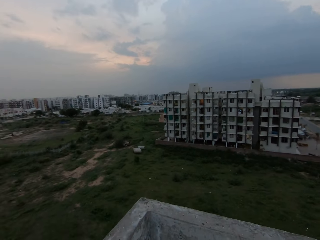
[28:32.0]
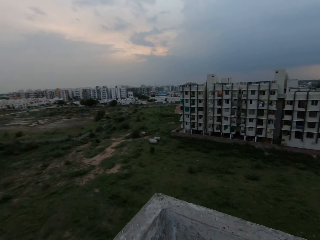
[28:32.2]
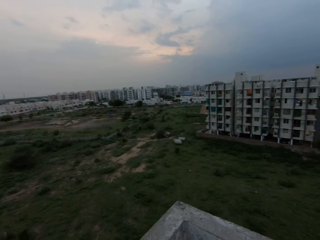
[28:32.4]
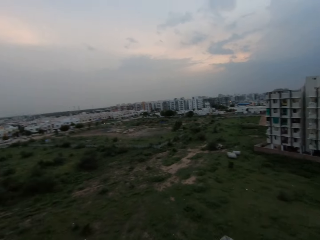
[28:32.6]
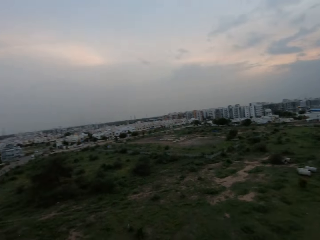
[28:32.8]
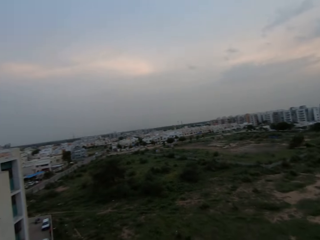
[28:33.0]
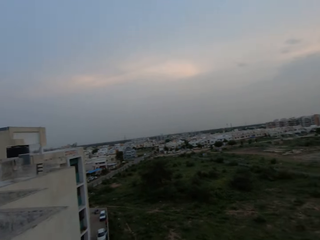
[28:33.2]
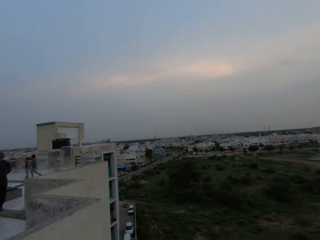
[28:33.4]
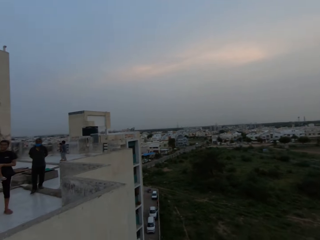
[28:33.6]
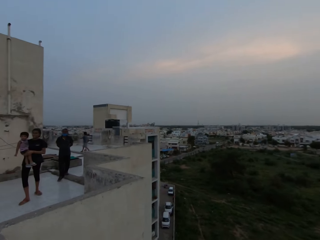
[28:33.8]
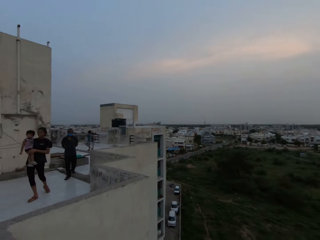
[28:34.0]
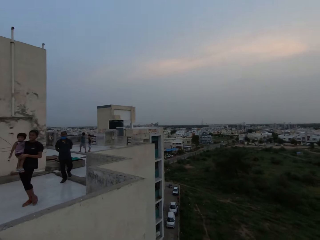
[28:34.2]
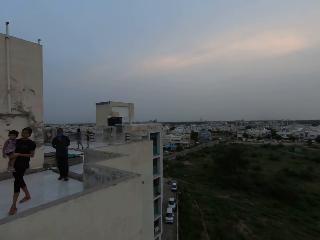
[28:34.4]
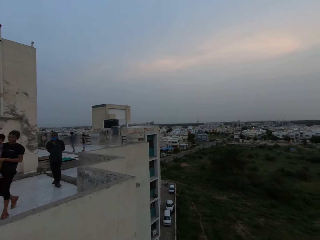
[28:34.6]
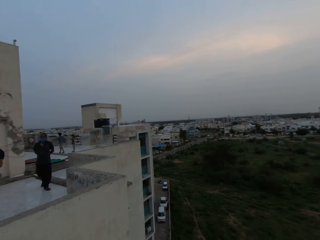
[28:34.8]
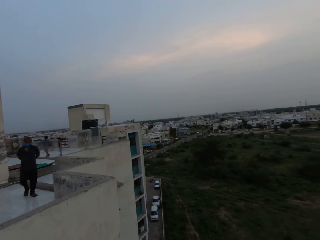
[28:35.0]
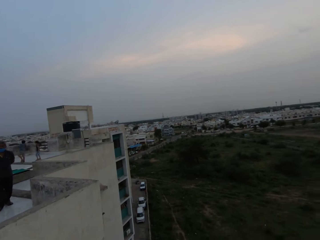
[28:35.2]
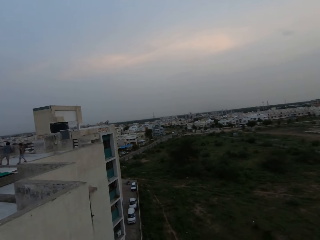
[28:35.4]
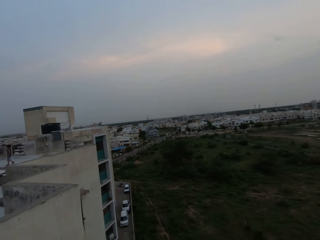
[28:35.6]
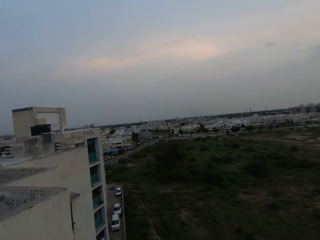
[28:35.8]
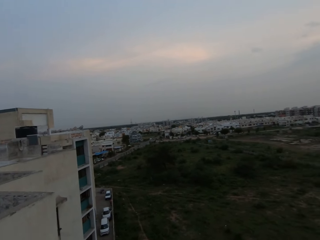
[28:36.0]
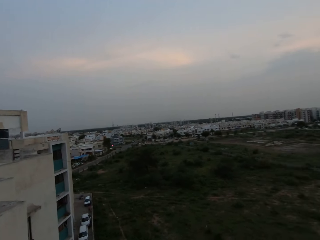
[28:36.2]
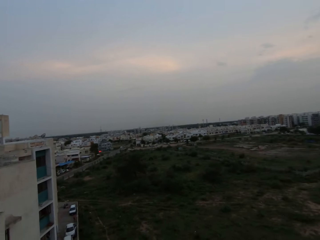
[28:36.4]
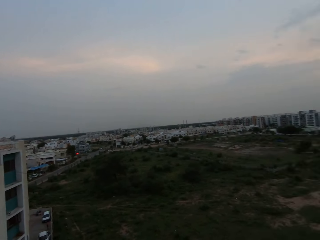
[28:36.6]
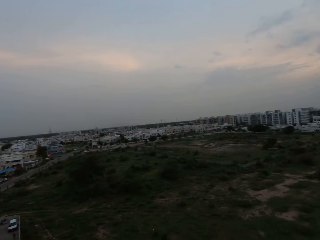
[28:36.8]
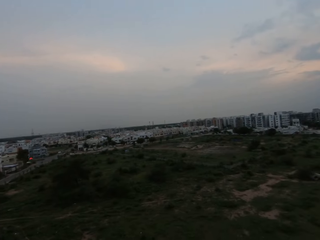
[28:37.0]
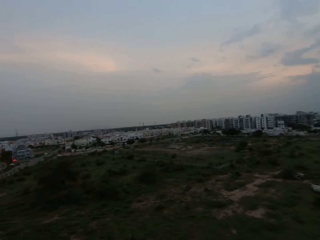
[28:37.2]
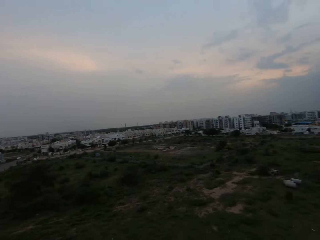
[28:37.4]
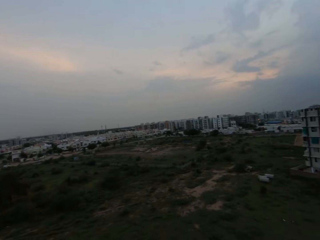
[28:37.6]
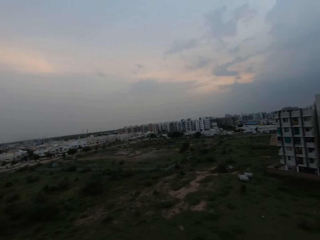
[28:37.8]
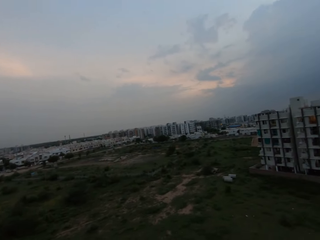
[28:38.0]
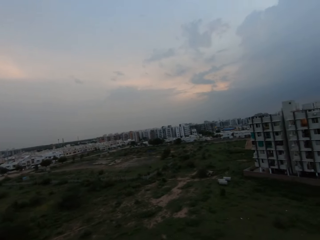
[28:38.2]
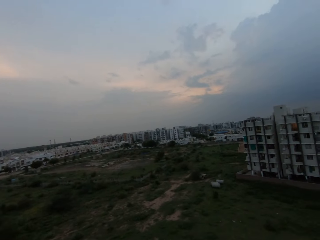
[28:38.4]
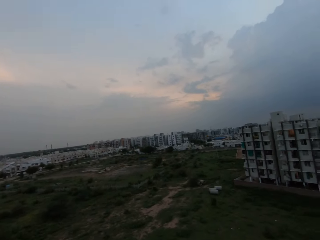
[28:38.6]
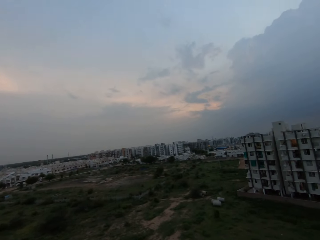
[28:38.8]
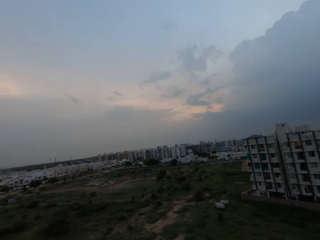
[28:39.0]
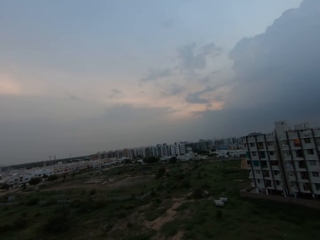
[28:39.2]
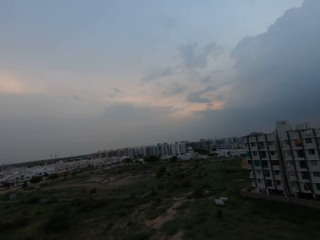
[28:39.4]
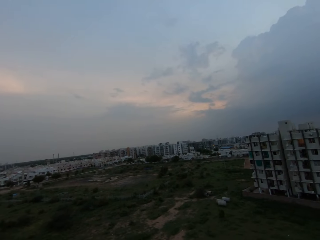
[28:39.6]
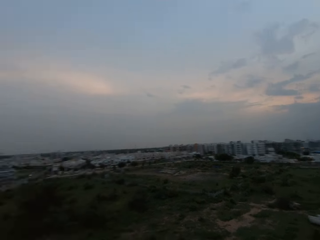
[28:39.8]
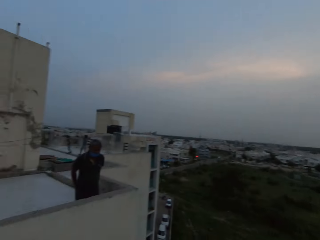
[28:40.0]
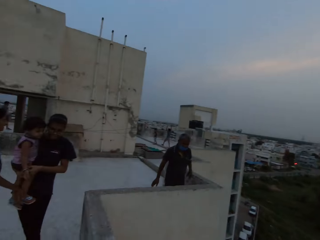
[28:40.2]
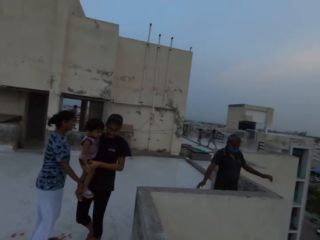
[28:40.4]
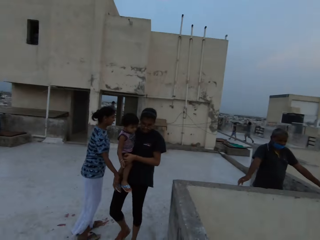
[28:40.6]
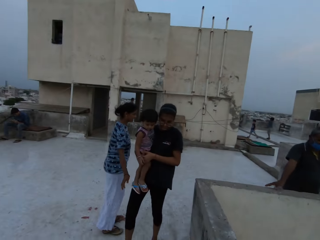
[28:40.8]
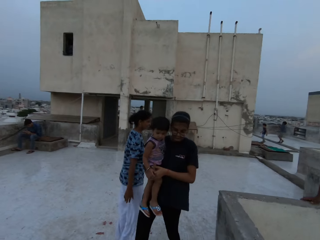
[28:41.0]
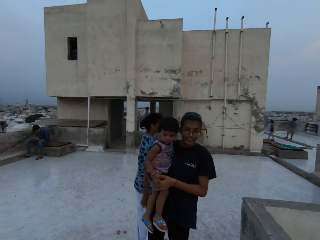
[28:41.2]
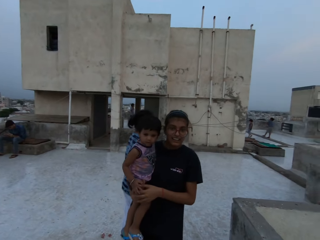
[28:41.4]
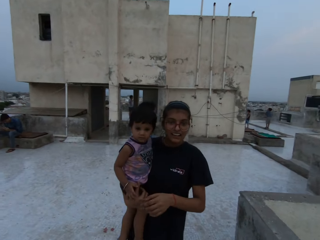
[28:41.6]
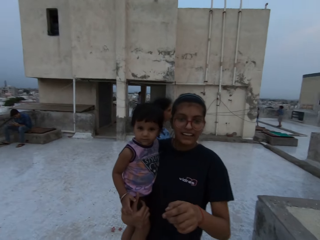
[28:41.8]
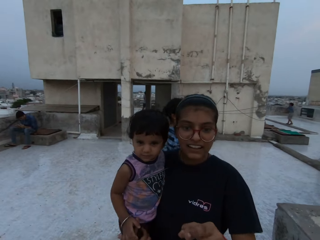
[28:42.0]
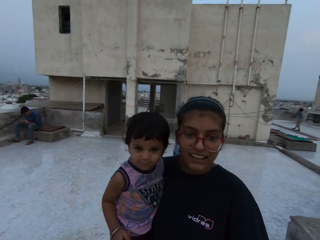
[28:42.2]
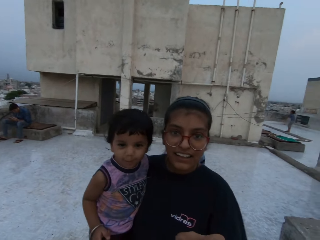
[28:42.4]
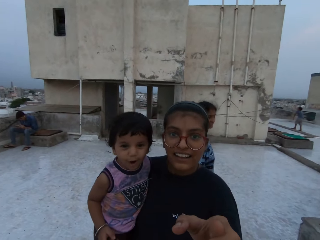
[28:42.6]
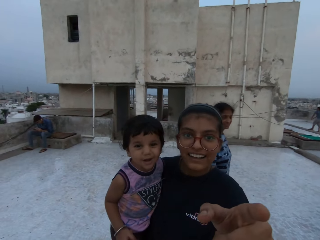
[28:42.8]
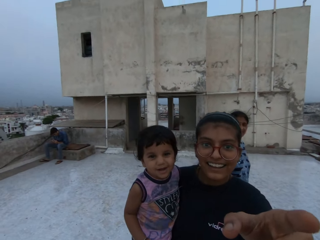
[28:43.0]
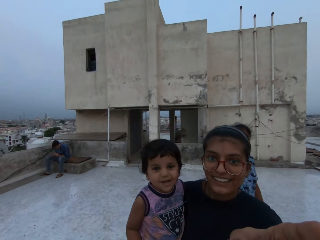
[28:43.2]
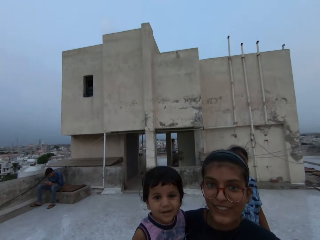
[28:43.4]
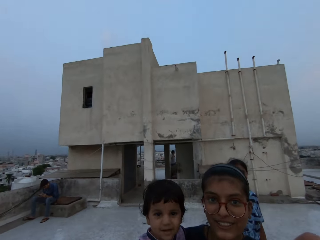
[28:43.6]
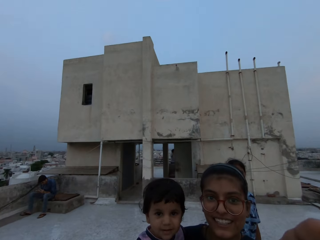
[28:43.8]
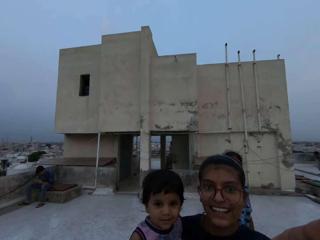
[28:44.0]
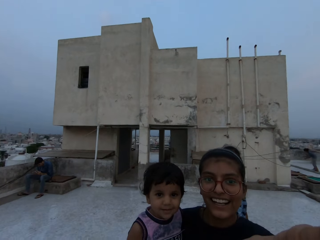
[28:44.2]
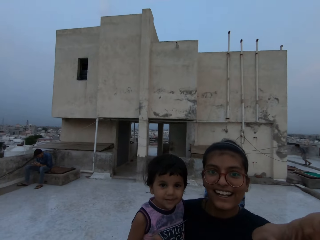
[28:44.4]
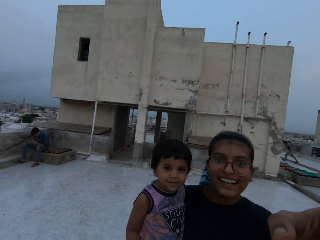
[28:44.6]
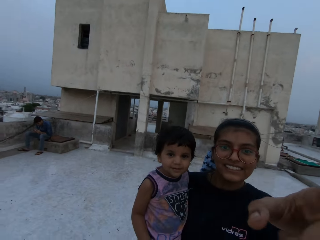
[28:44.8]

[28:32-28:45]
The camera wearer interacts with the woman.

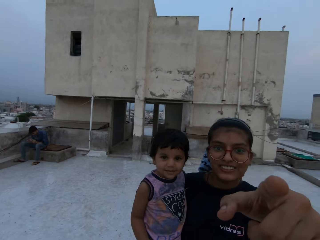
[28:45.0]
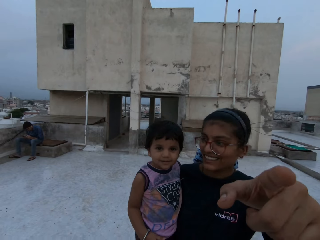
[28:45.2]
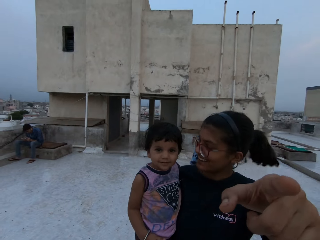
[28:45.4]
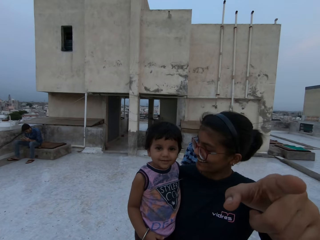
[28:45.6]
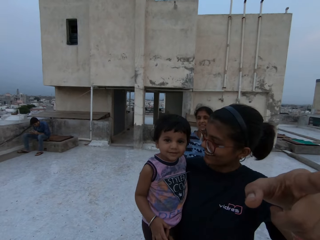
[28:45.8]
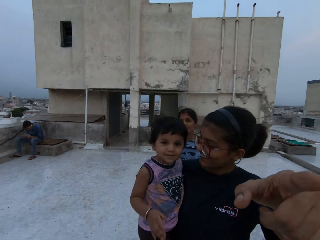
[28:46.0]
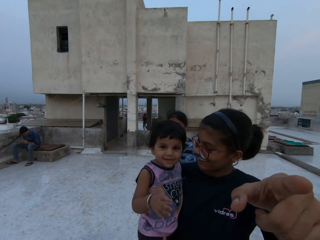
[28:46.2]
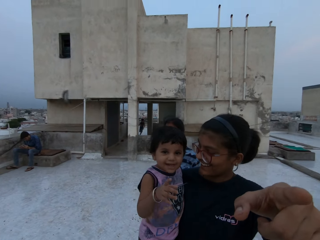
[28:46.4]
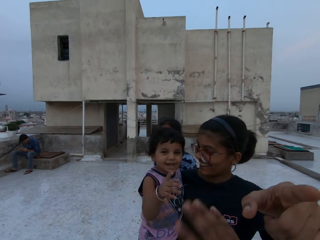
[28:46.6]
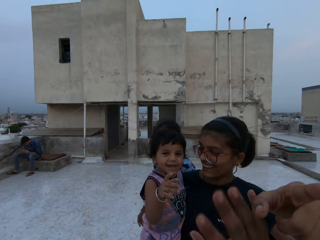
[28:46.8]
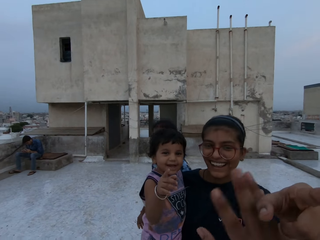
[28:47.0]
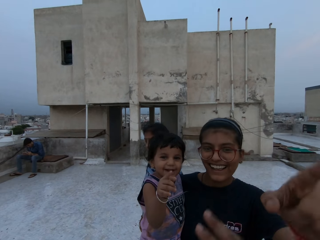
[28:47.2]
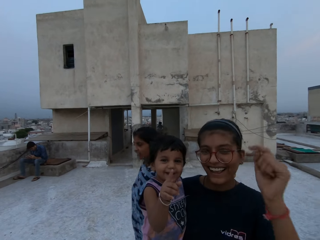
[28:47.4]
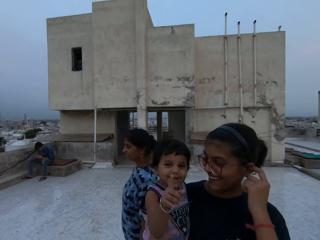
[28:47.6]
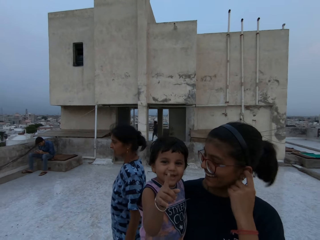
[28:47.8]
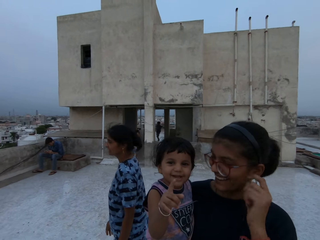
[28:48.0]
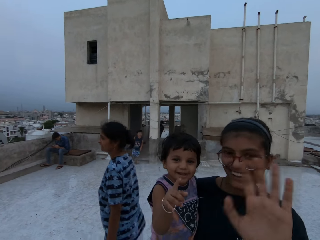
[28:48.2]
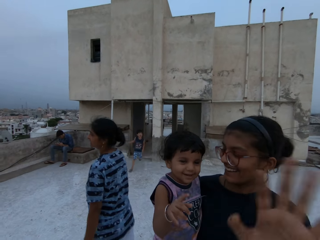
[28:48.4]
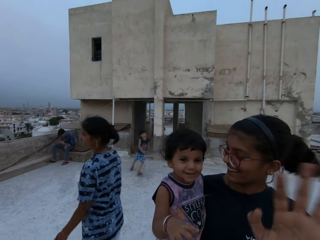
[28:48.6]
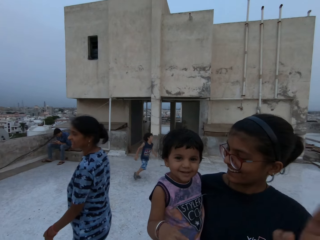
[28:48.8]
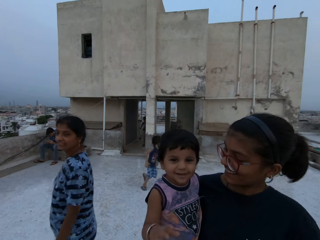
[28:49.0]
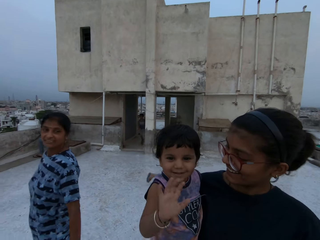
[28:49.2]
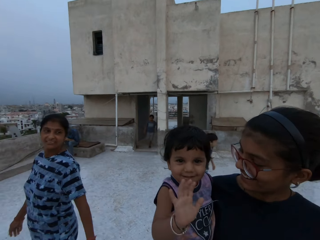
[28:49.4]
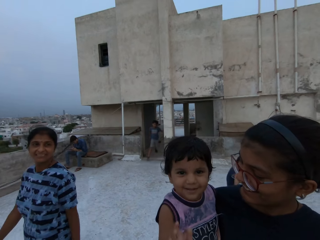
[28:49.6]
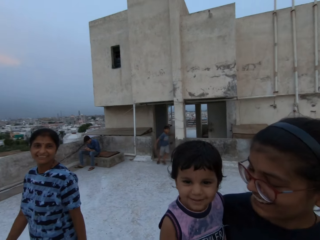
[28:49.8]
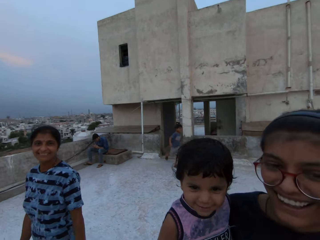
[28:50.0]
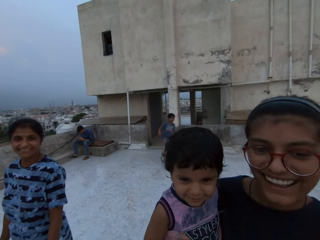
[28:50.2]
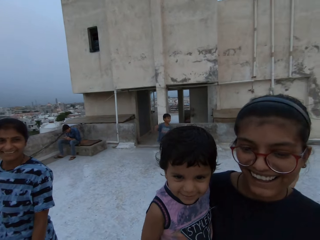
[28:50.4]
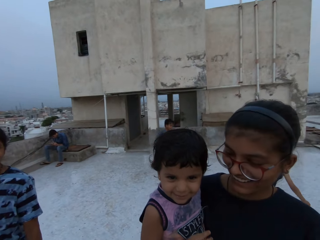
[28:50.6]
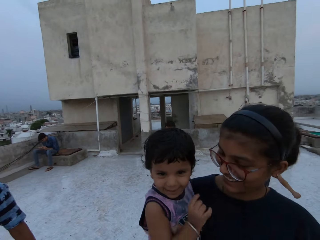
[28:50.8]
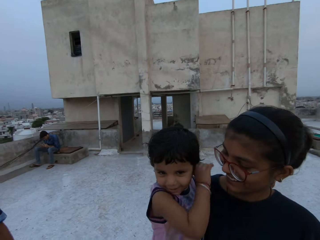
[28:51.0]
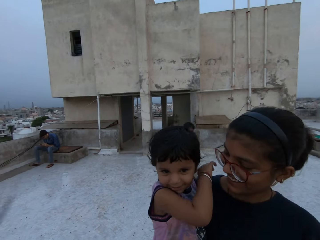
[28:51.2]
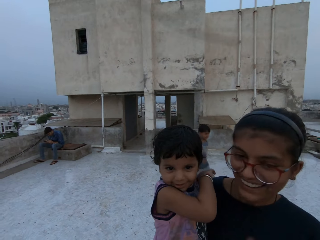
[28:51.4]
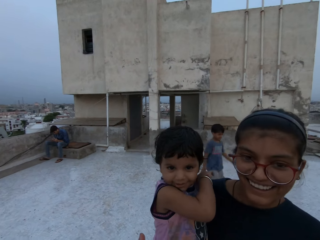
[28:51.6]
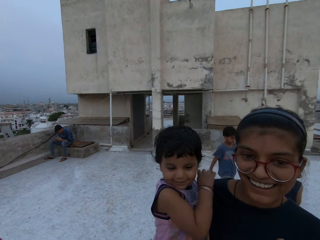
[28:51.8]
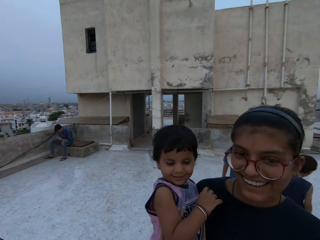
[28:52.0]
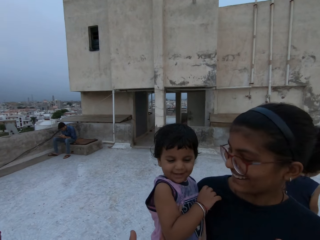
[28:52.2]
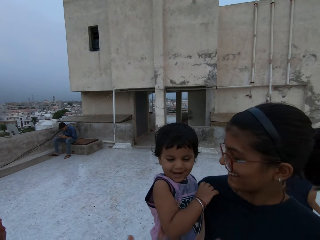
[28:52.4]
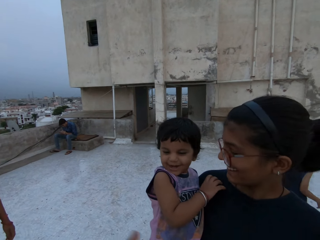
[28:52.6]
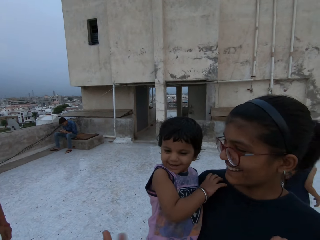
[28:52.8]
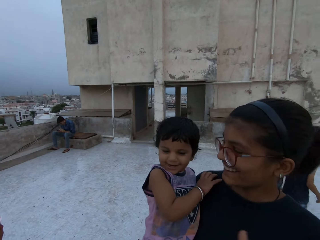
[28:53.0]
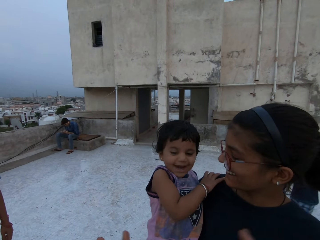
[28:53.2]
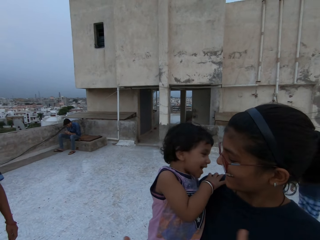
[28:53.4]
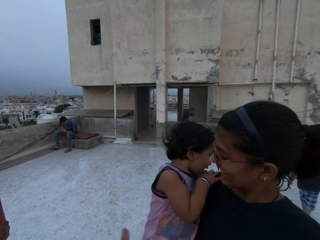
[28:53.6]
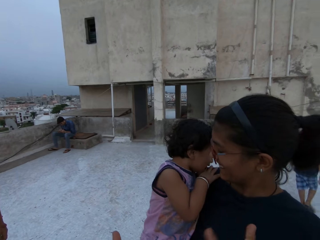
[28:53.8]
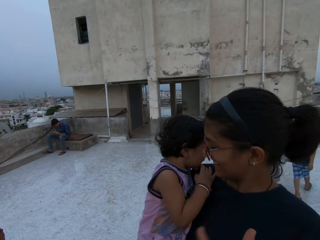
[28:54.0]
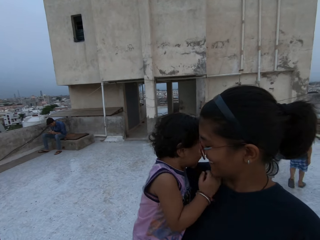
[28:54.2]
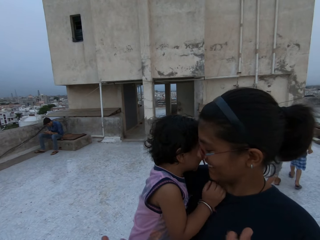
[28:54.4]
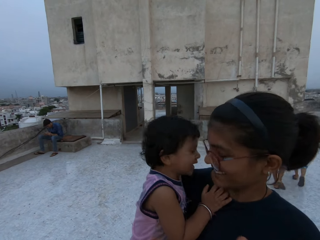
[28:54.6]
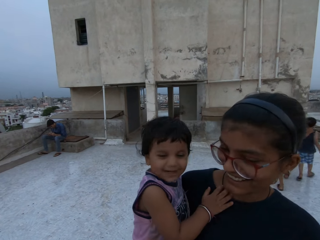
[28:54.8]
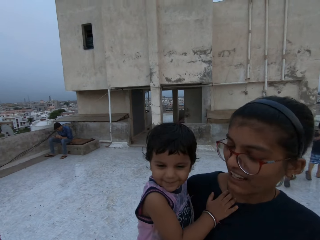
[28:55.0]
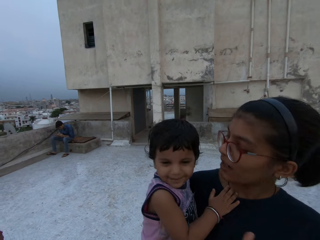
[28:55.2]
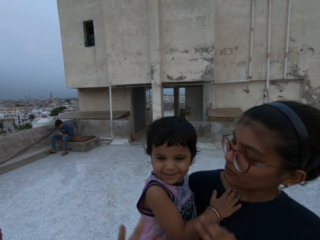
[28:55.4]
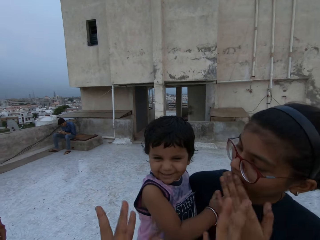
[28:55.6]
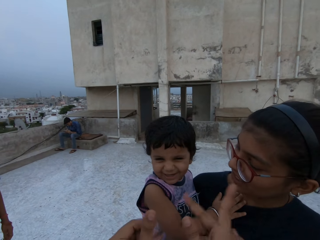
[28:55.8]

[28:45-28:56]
The woman touches her left ear with her left hand.
